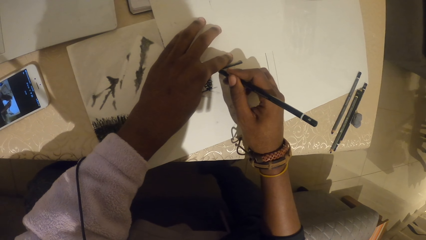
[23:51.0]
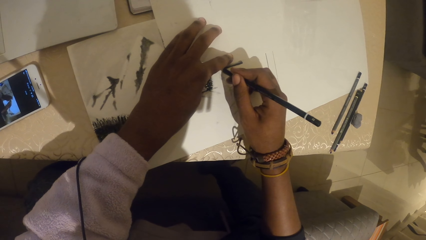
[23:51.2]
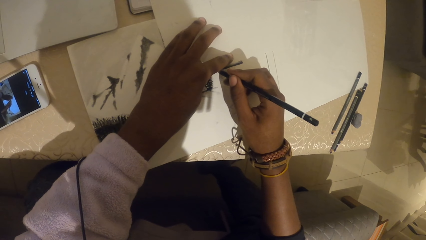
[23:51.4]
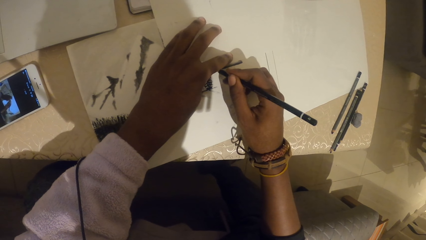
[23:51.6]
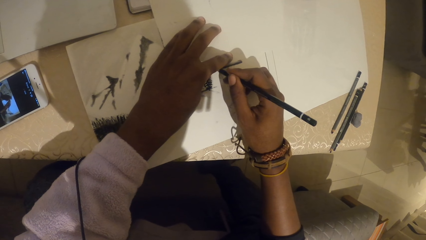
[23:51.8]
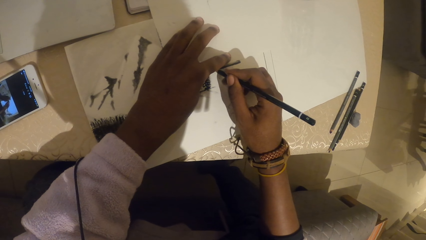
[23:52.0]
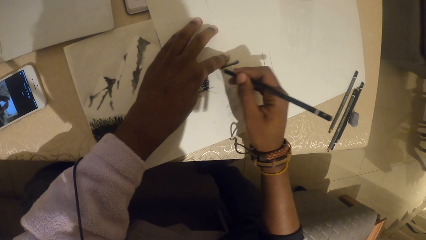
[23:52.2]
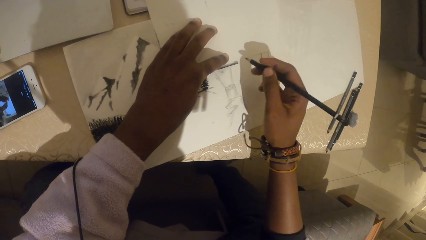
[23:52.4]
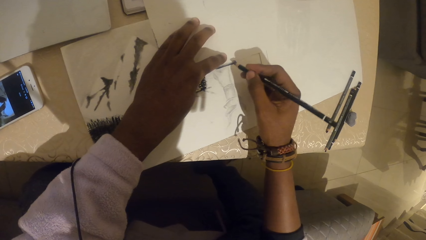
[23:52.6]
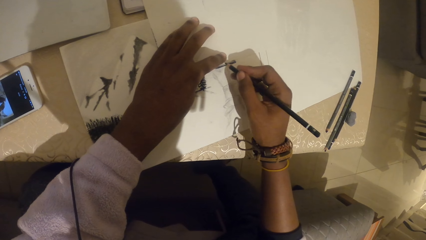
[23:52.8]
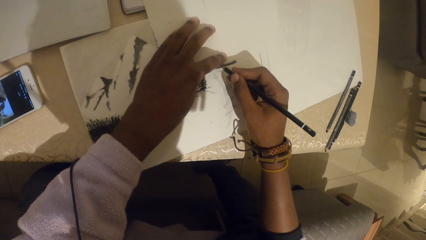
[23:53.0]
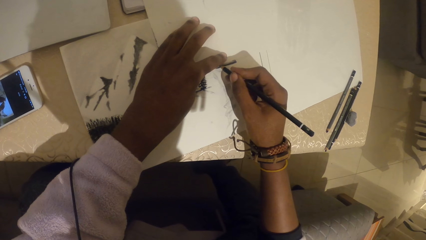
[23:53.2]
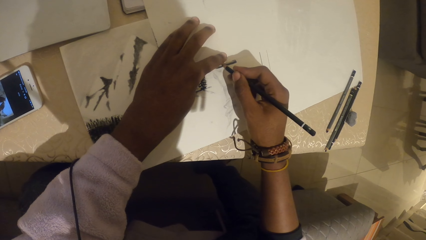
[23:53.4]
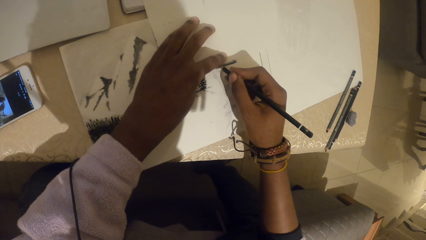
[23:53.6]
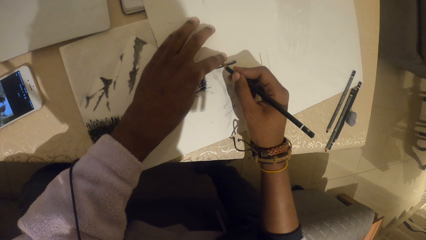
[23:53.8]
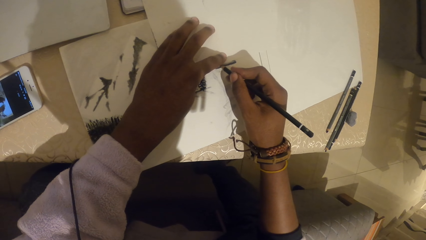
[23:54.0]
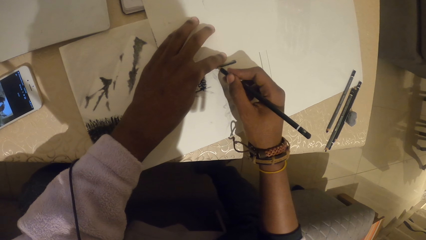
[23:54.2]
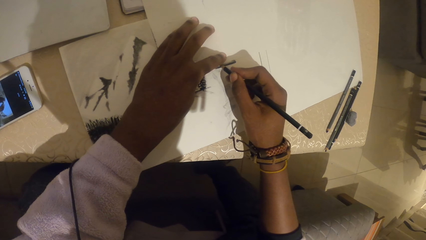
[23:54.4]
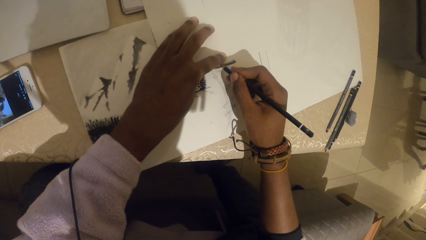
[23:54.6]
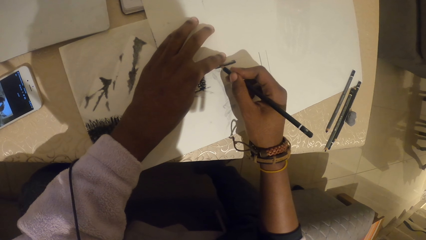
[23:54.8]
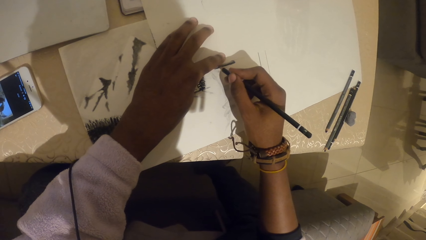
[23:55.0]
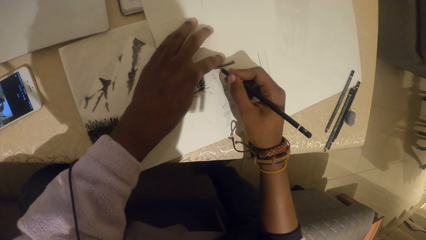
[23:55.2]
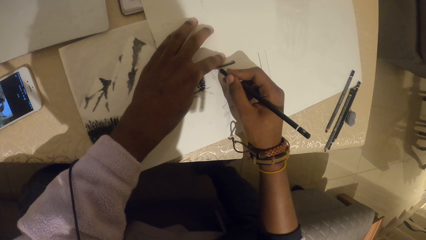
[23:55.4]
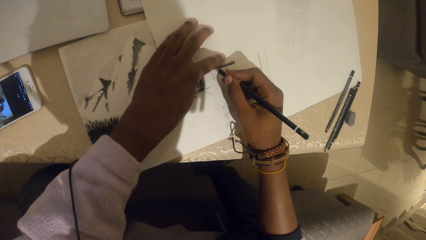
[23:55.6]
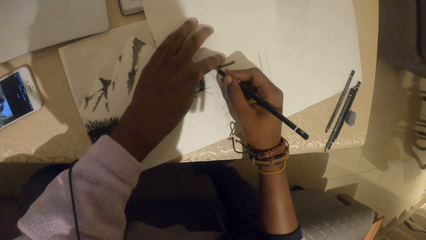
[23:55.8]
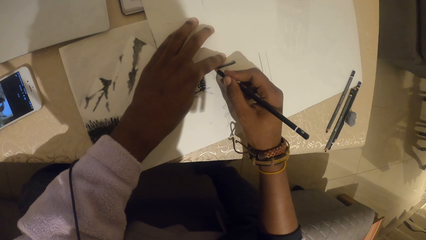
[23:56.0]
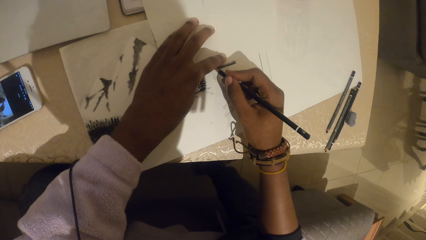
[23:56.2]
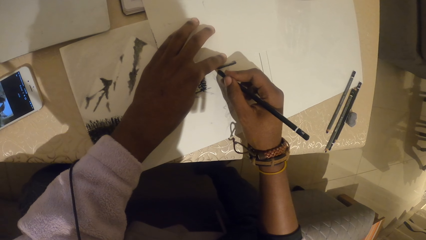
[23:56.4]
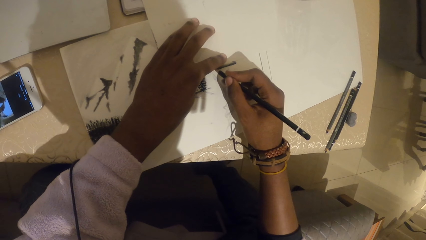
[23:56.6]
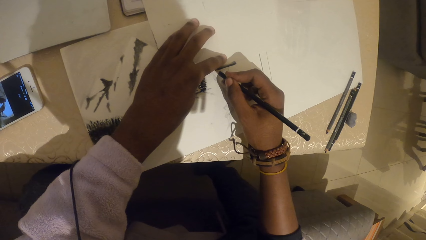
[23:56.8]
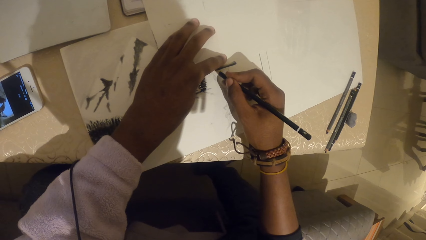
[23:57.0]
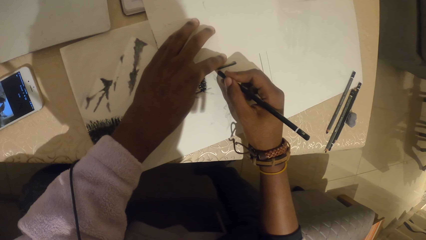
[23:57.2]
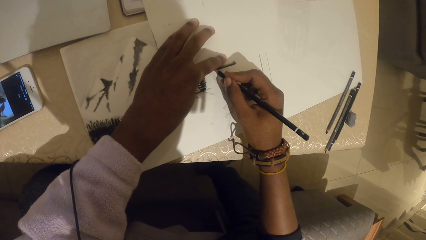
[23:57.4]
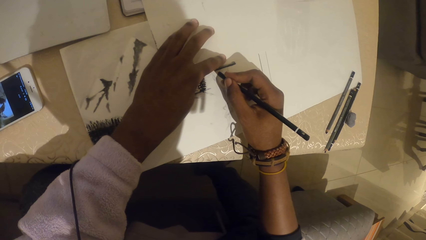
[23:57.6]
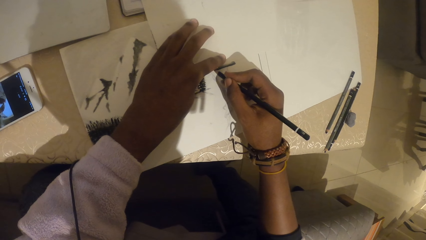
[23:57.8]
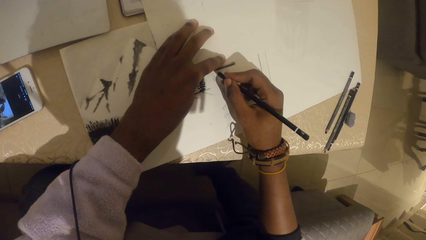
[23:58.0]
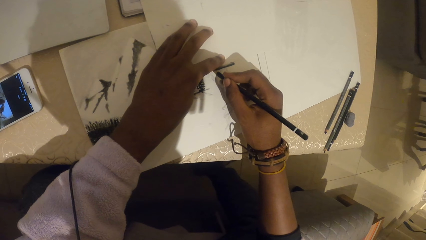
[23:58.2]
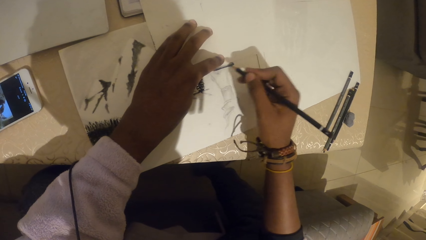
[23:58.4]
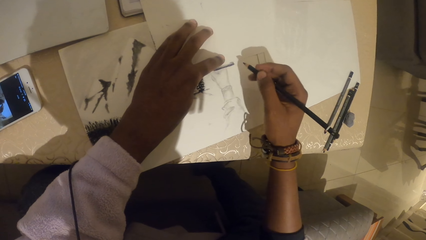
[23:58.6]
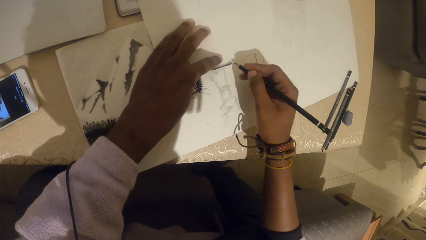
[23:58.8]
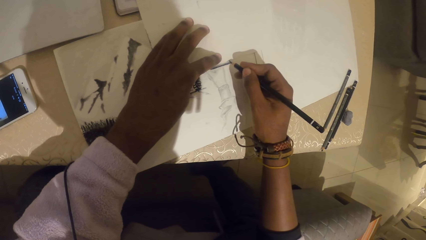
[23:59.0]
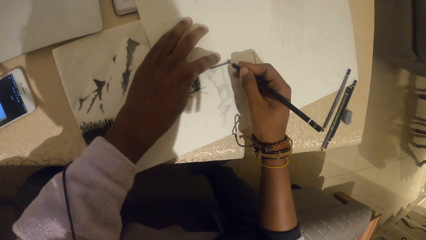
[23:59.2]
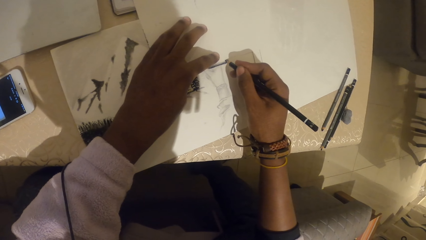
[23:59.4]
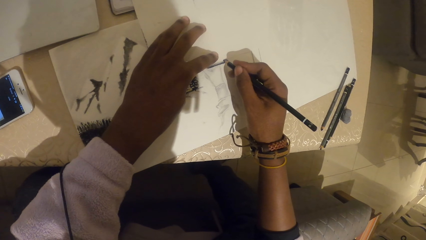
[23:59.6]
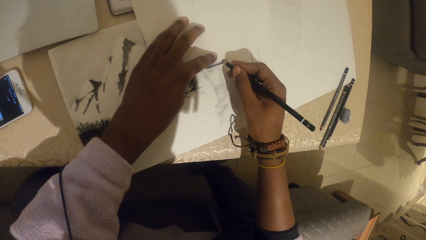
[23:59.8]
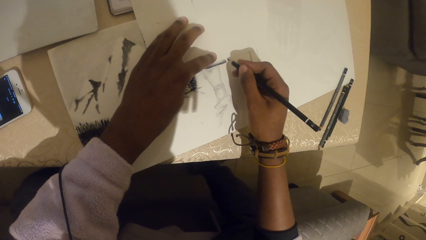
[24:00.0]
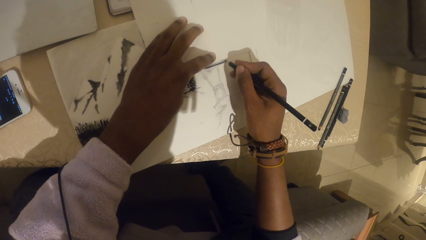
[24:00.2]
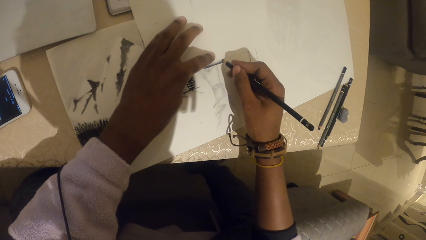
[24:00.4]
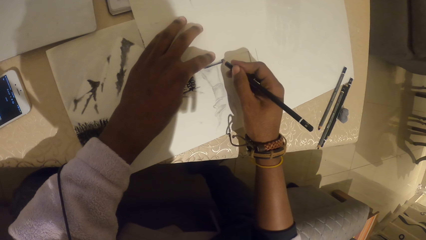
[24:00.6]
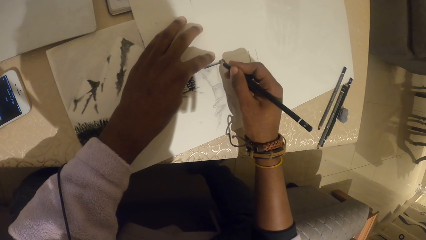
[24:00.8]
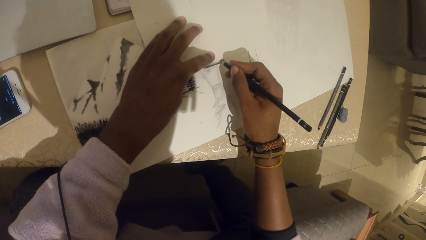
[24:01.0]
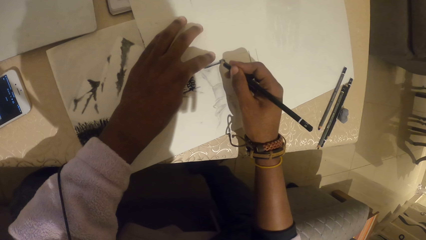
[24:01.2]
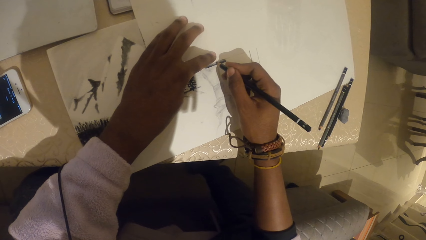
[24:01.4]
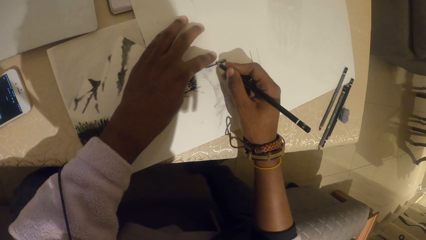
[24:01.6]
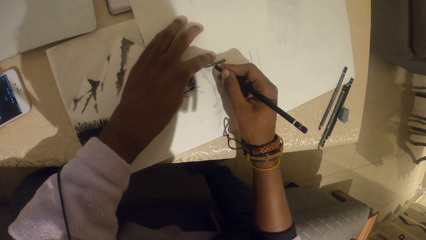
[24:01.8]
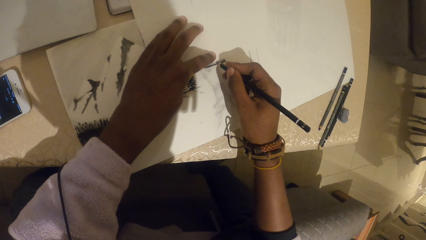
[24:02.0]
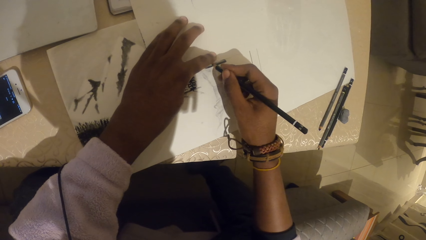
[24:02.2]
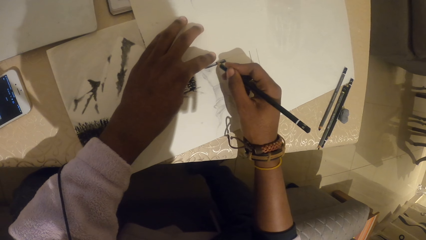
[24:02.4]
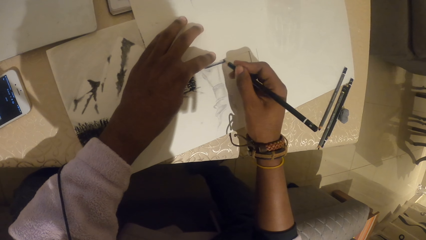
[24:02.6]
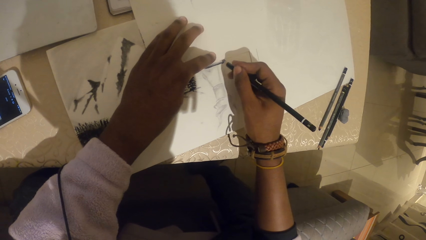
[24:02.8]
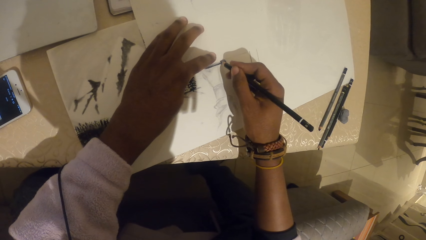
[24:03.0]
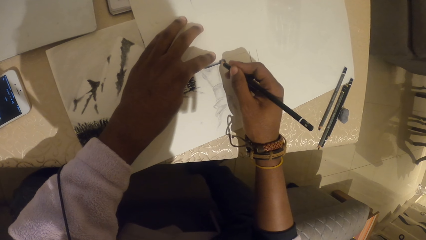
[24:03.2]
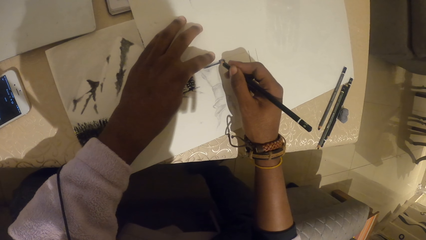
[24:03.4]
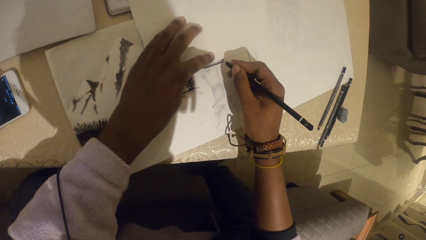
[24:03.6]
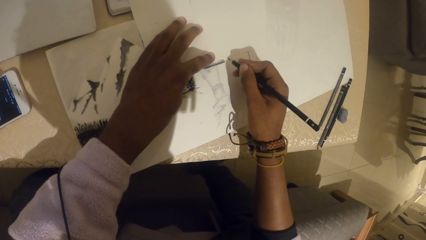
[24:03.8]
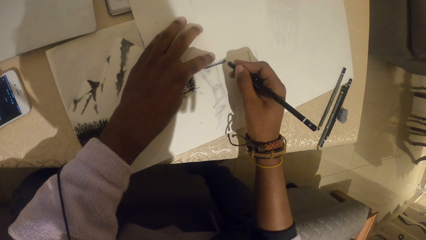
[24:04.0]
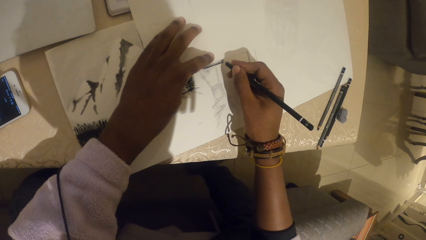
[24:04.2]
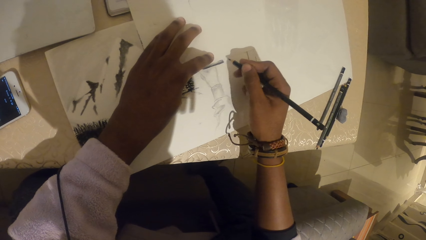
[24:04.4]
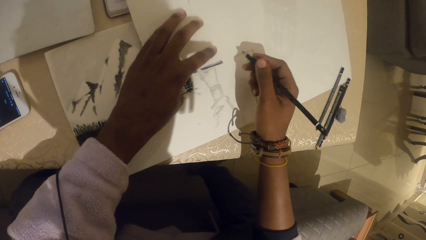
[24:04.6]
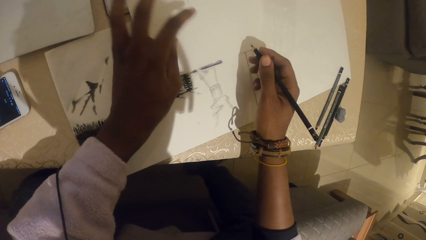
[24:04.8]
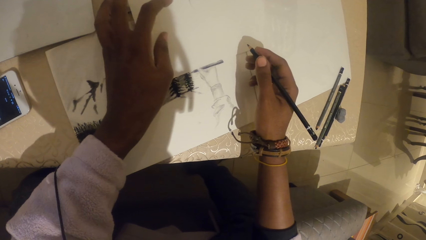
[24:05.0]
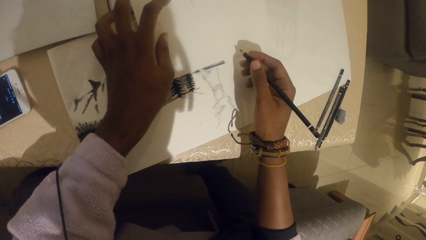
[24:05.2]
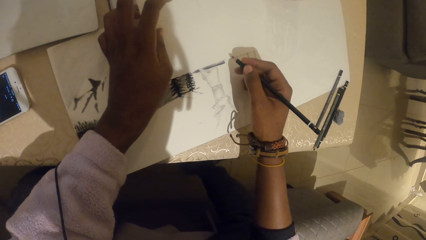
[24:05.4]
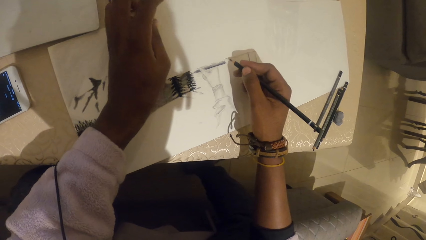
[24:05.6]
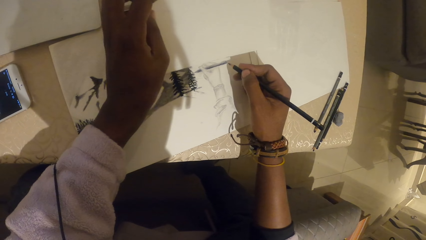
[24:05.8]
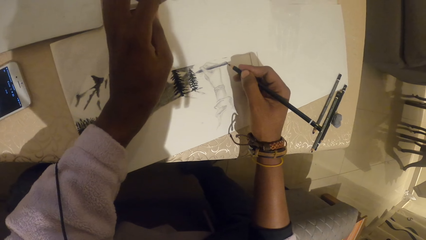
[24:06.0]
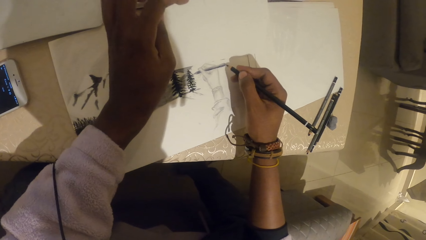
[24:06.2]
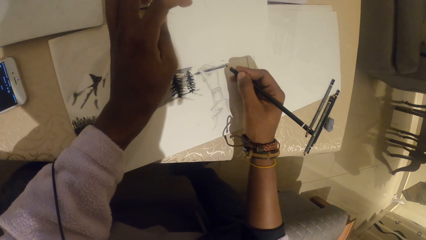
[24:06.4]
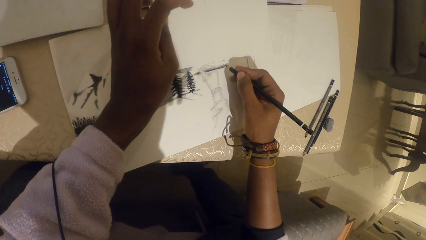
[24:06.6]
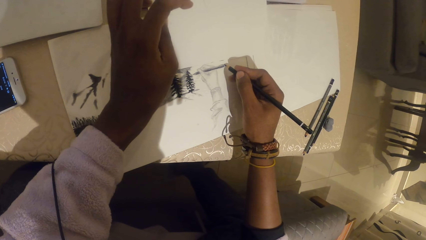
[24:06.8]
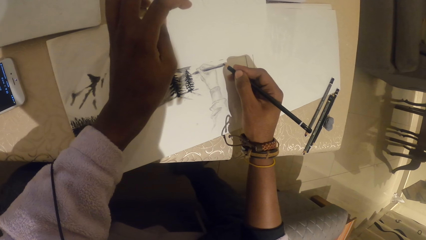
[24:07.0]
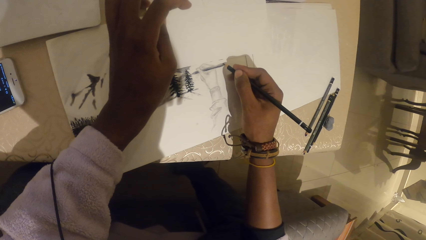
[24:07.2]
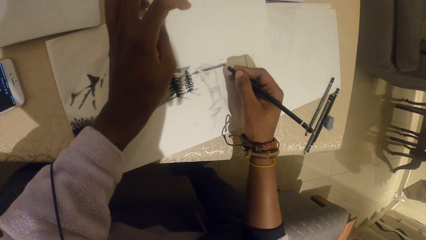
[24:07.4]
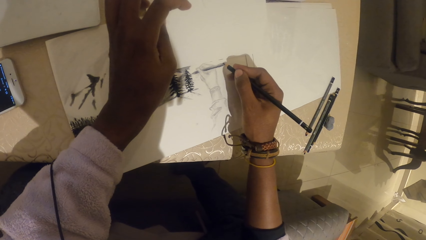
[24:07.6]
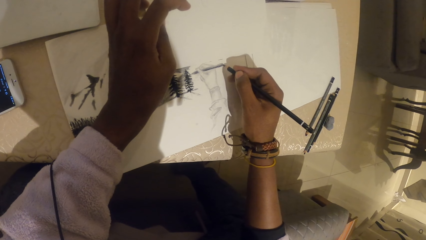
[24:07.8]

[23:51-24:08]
The camera wearer marks on the paper. They mark on the paper again. They lift up the paper.
